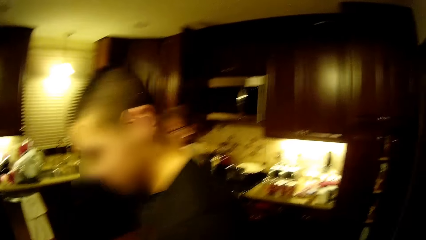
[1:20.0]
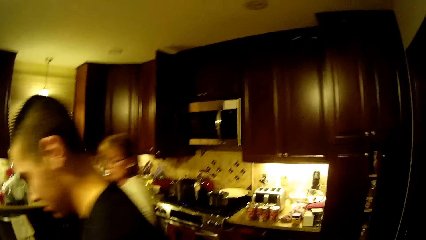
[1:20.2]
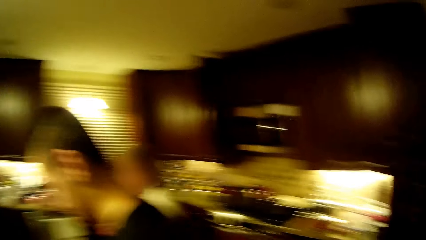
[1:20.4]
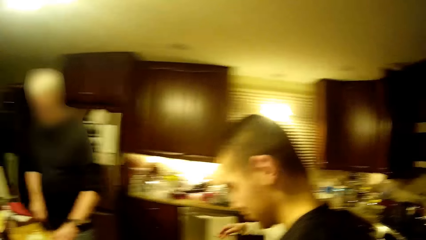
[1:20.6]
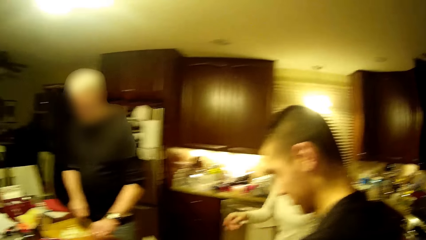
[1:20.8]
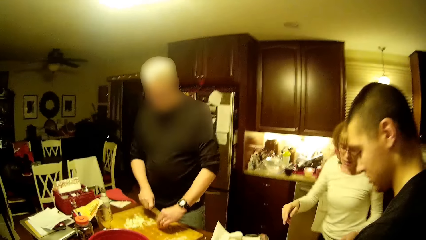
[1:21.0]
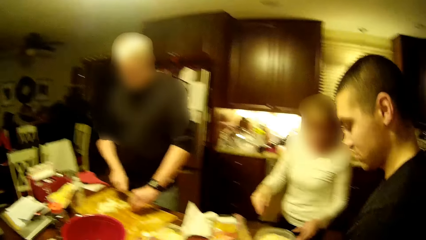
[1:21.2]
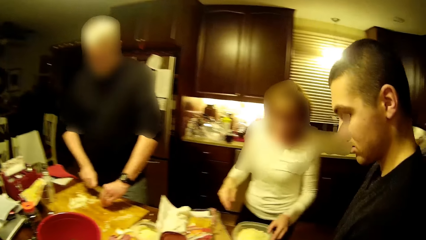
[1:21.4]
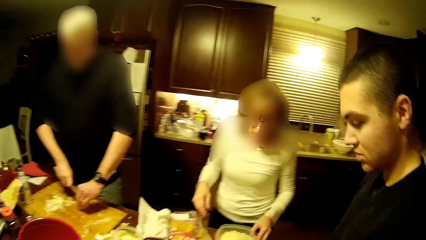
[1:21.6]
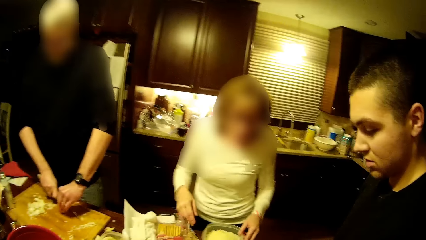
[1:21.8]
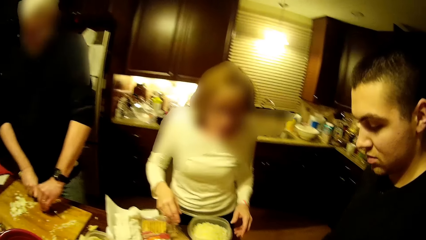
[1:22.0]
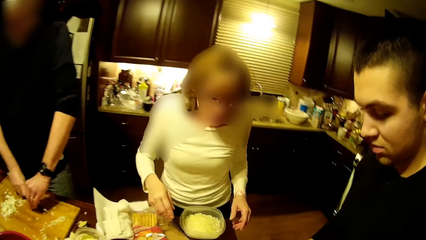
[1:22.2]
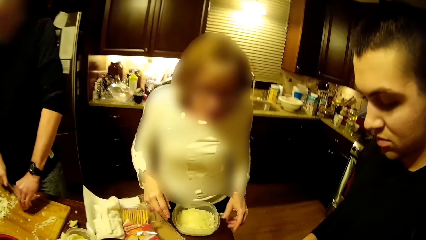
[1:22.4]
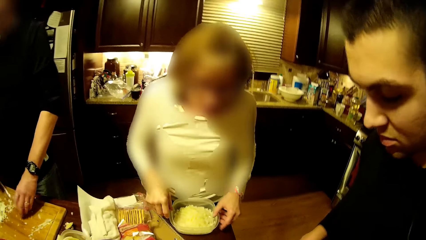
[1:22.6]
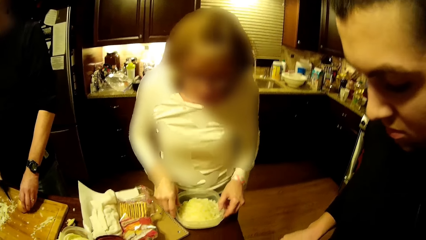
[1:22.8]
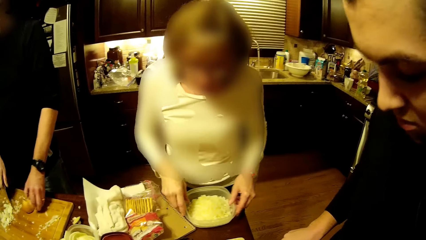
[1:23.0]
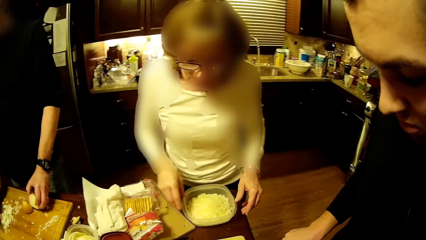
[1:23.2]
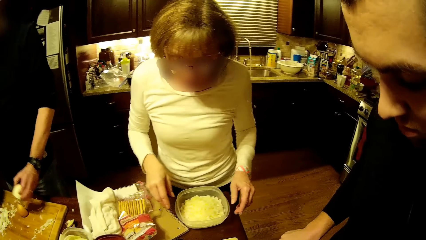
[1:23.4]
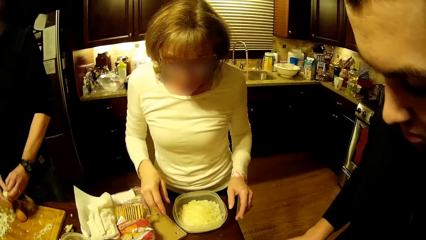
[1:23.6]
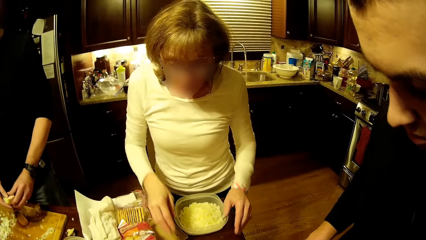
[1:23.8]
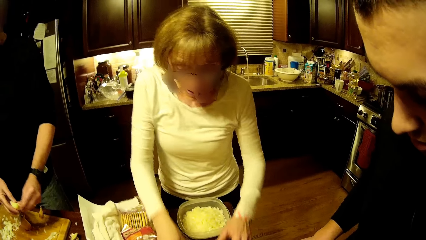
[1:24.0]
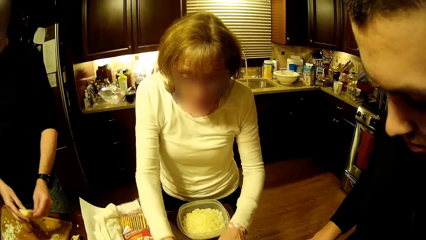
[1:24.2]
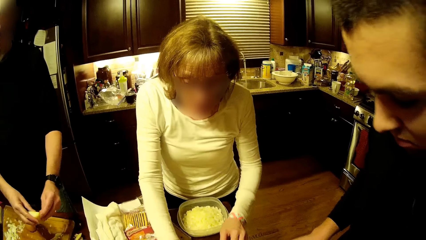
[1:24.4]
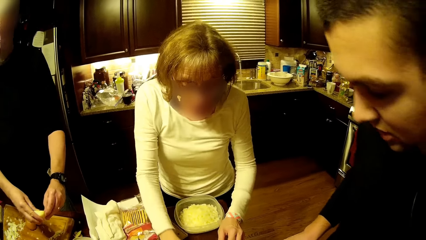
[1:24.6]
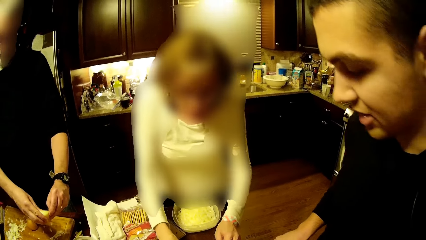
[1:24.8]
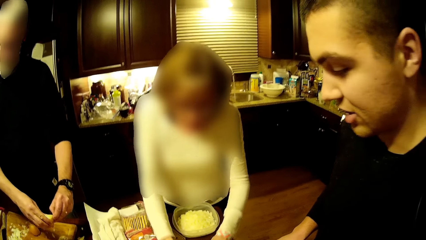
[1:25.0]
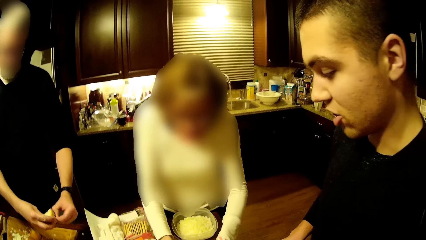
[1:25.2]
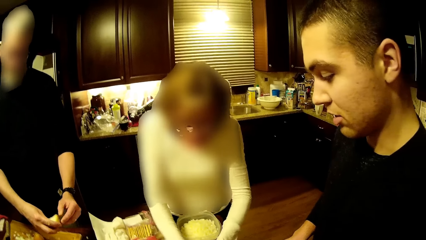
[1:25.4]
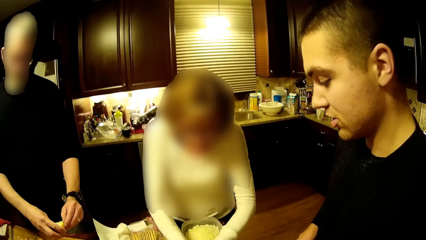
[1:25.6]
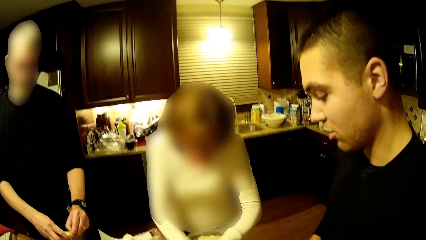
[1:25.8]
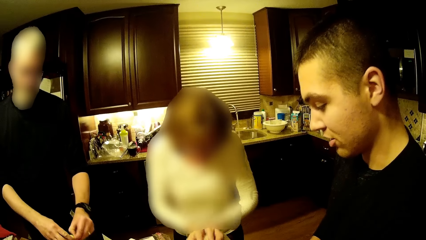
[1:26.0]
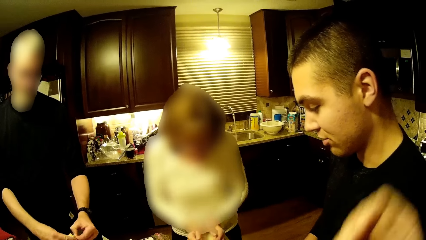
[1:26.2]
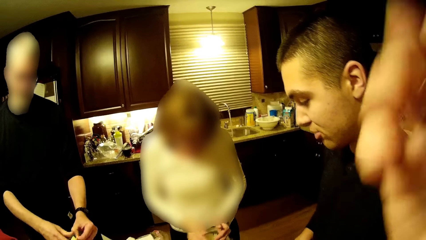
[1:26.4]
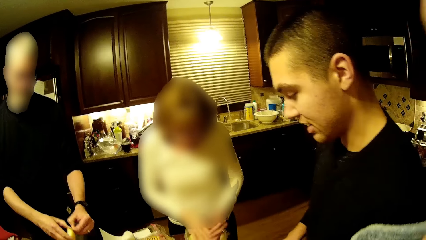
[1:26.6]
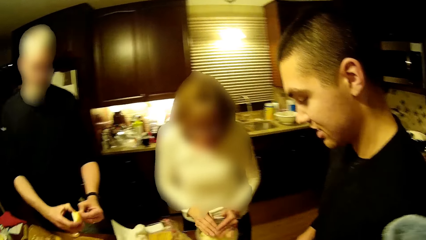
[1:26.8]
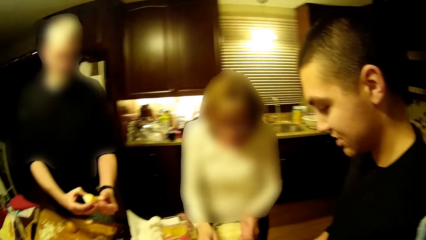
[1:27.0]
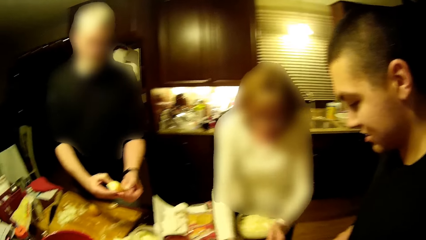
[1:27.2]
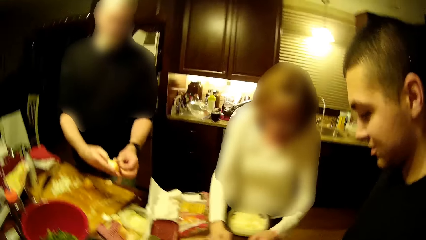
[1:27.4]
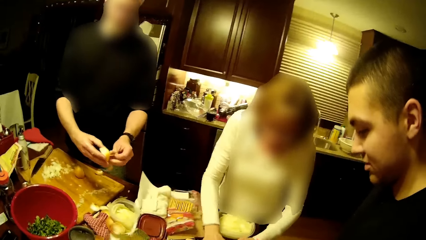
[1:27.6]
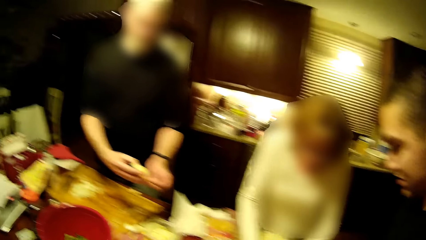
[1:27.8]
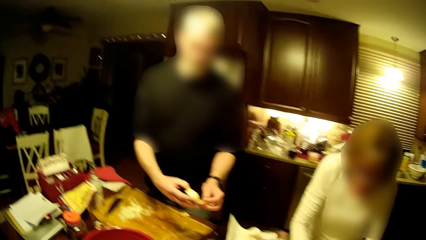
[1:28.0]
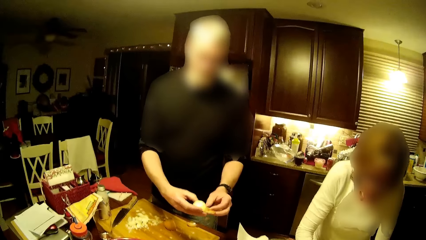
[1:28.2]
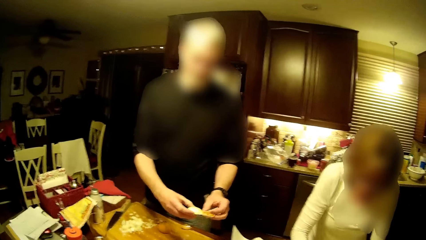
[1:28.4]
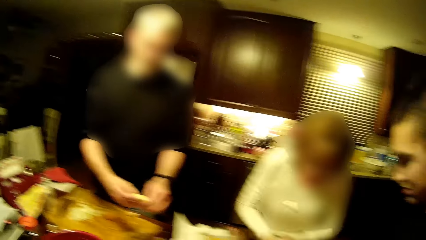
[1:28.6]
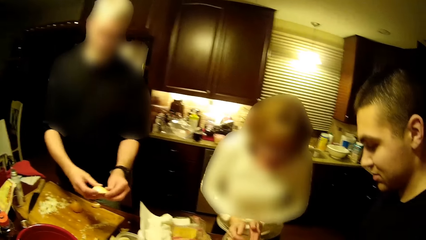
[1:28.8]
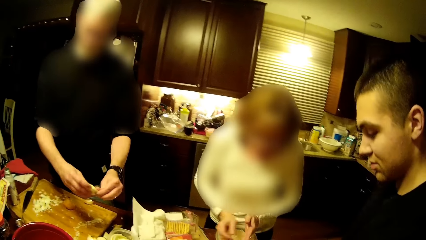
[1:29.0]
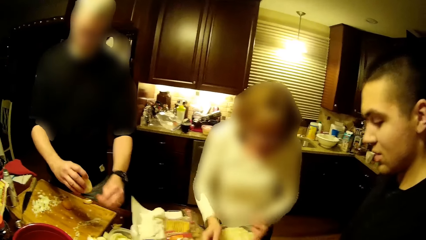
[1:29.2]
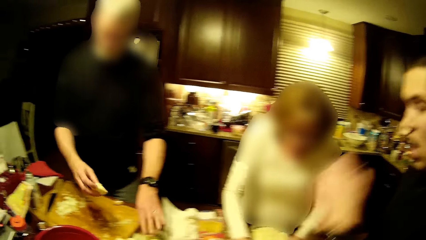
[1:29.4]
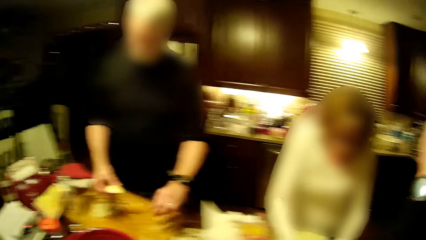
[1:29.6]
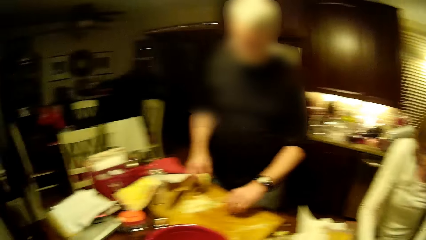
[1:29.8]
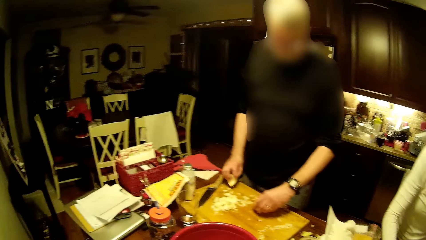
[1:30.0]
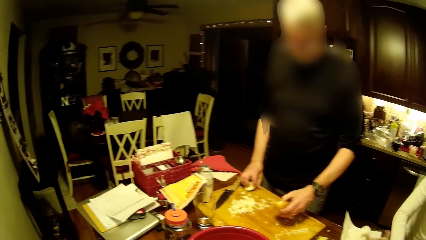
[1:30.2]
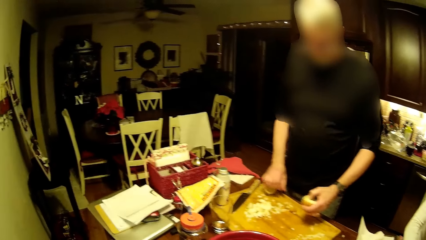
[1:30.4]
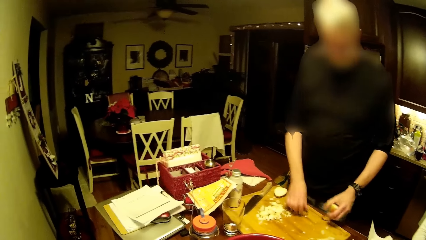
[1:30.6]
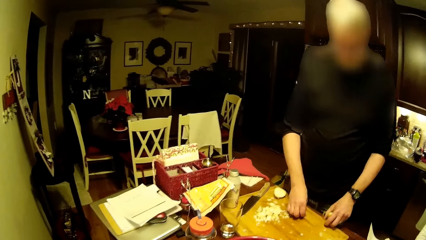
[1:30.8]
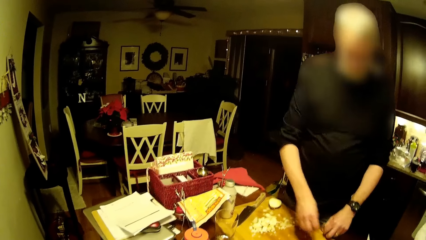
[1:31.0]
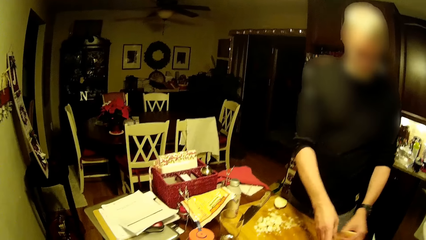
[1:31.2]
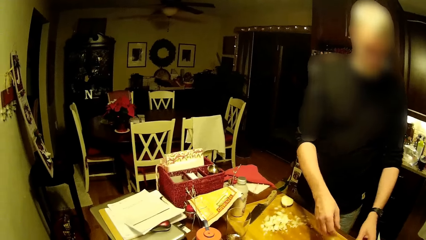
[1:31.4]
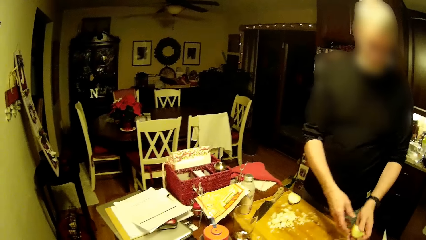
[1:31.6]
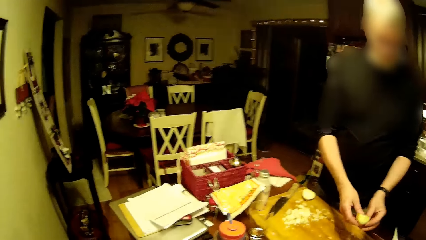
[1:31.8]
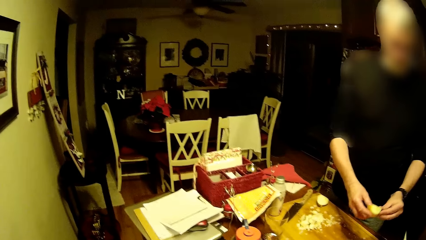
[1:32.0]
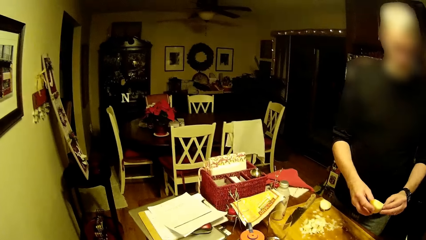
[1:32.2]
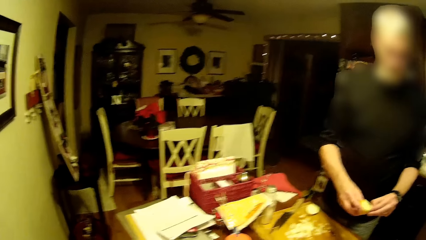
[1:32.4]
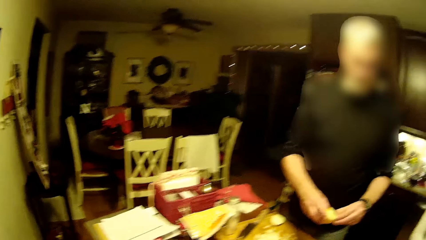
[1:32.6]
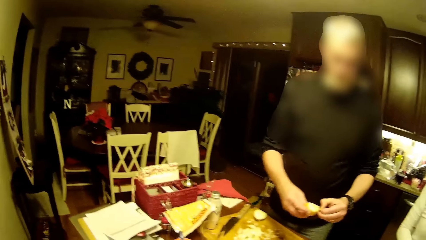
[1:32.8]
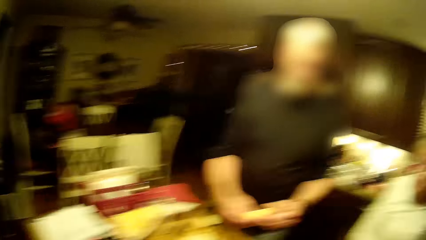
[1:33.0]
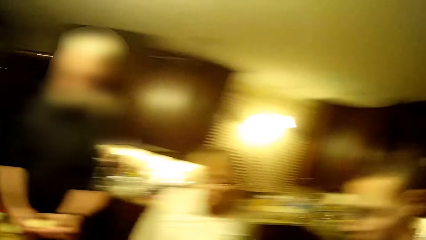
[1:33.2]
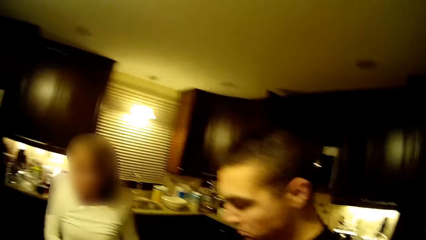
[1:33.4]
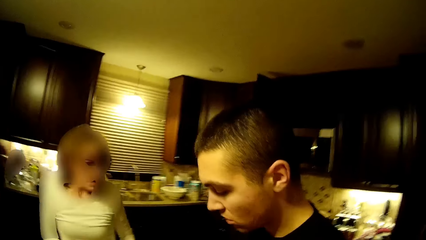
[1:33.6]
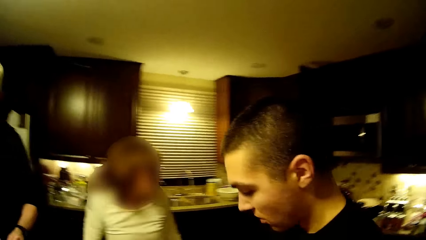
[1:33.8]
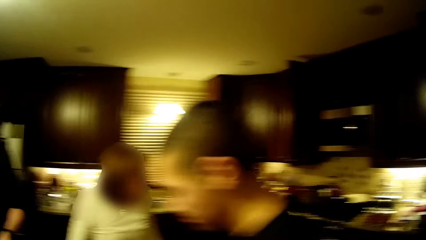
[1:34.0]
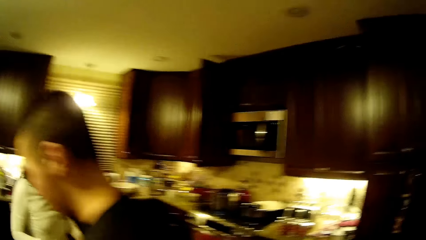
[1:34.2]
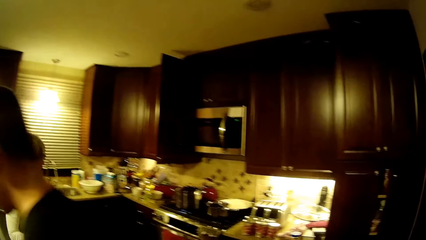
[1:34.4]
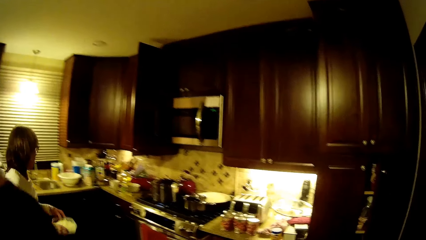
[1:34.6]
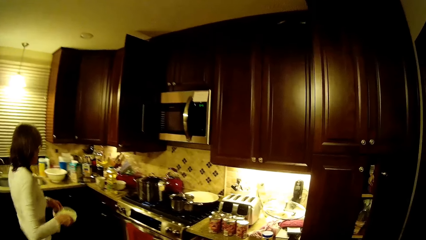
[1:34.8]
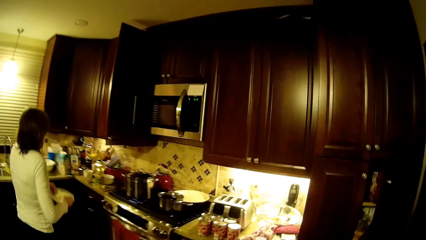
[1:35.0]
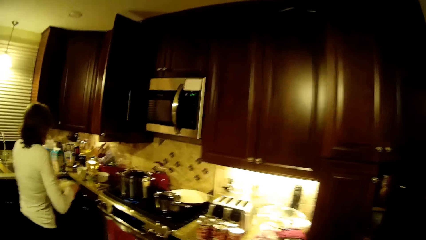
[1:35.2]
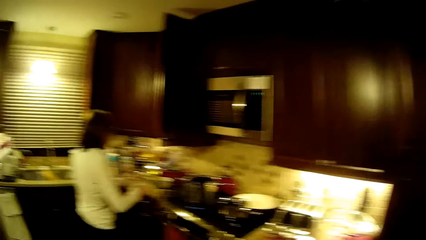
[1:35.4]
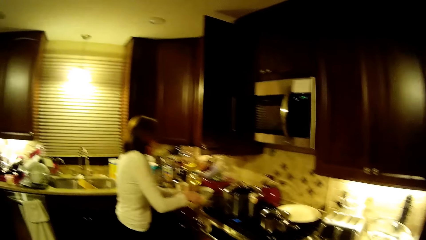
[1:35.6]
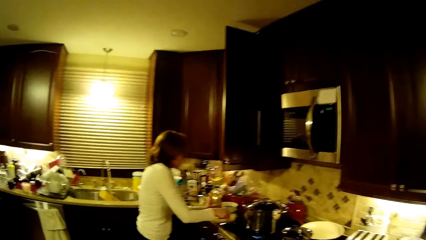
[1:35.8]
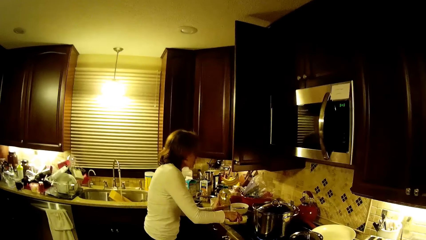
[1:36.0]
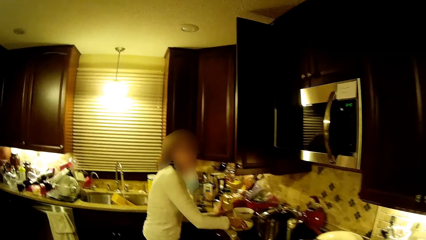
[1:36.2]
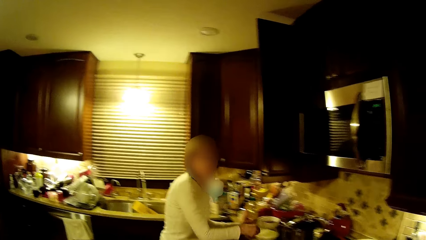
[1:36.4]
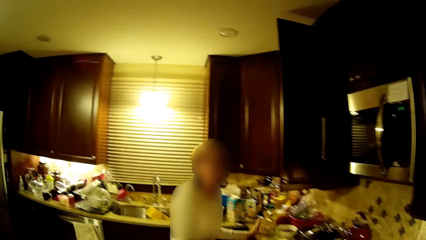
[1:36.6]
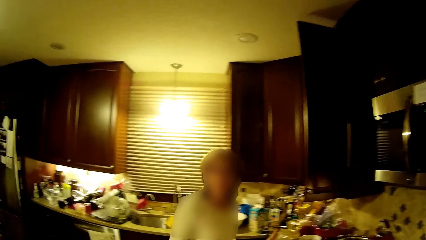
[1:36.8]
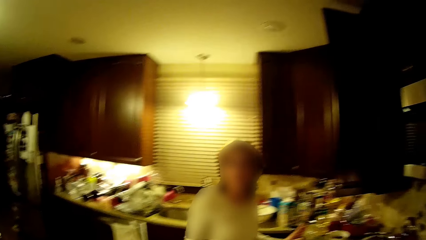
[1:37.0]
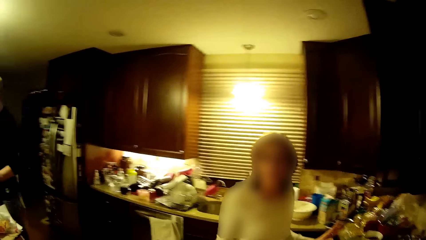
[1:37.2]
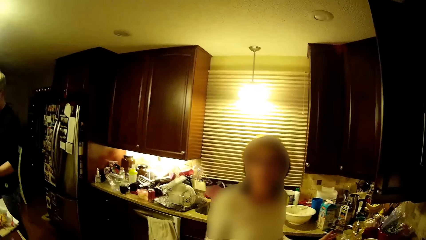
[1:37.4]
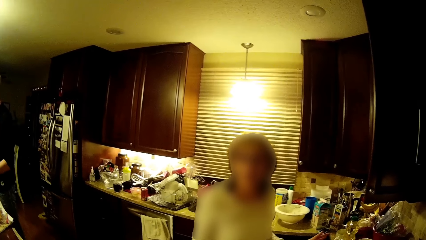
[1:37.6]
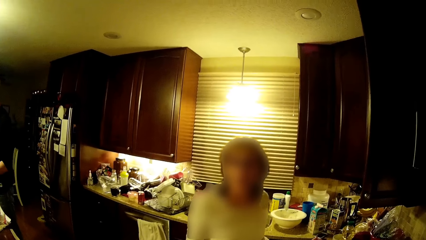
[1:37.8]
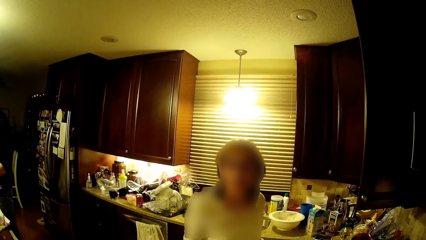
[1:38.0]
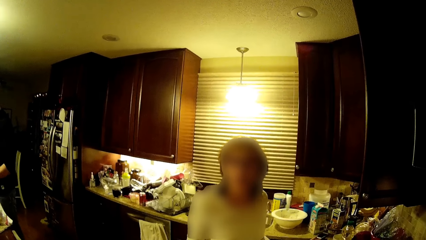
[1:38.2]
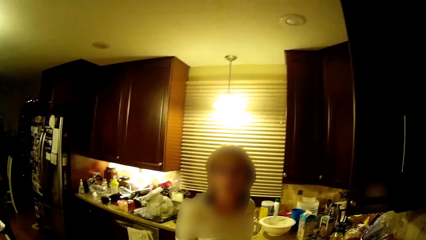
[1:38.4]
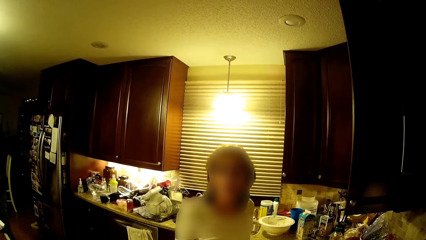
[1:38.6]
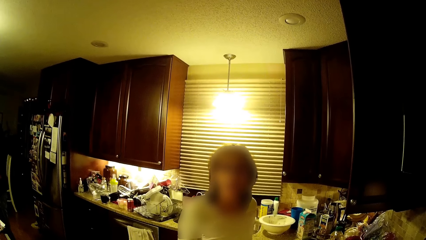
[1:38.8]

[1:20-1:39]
A woman holds the plastic dish or container. A man cuts the onion into pieces. The woman puts the pieces of onions in the container and picks the pieces of onion. The camera wearer lifts the hand. The woman picks the pieces of onion. The man peels the onion. Another man puts a hand up. The first man puts the onion on the cutting board, picks a piece of onion, holds the onion and peels the onion. The camera wearer looks at the other man. The woman walks and puts the plastic dish on the counter top. The camera wearer walks toward the woman.
